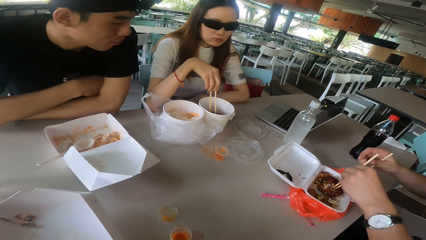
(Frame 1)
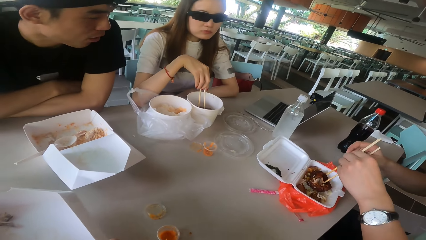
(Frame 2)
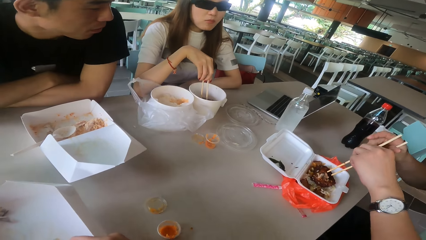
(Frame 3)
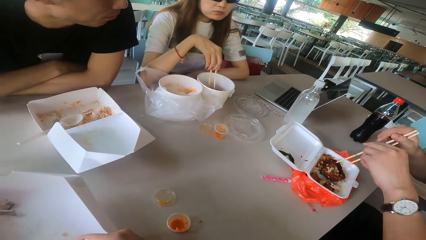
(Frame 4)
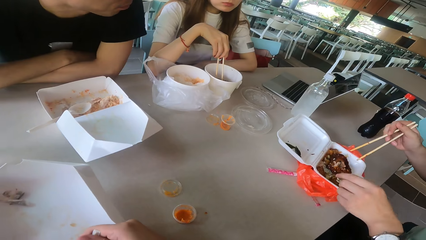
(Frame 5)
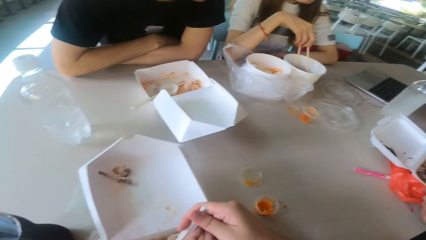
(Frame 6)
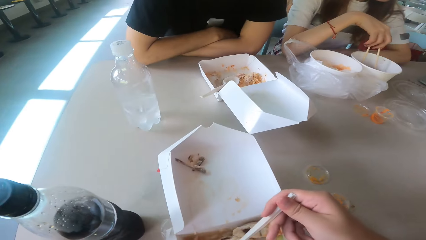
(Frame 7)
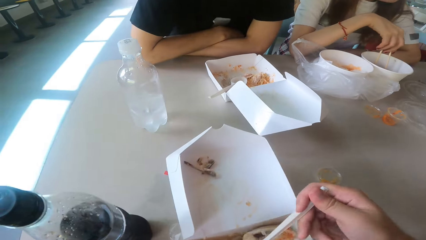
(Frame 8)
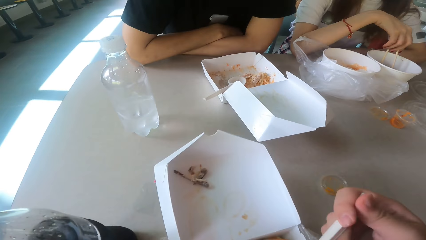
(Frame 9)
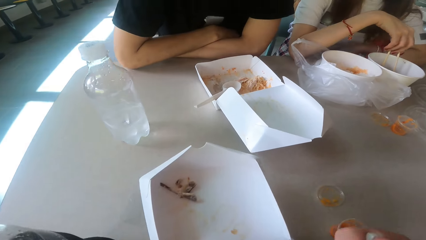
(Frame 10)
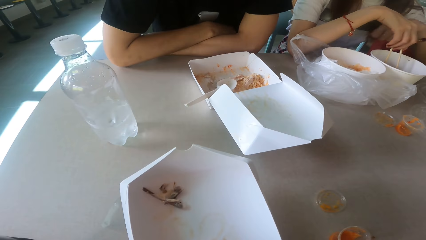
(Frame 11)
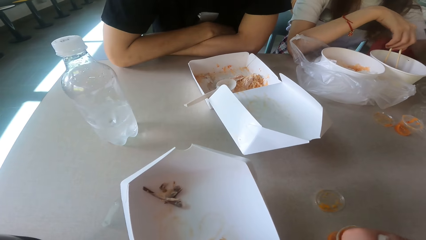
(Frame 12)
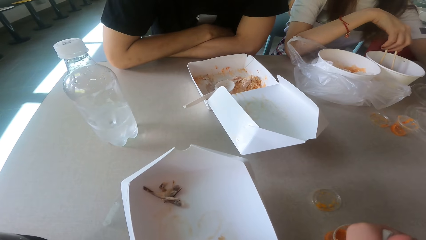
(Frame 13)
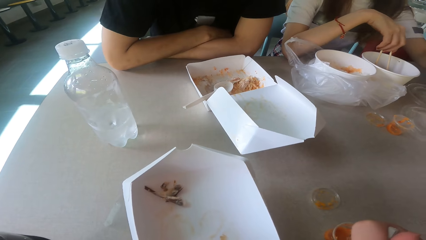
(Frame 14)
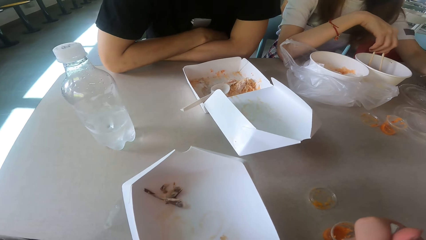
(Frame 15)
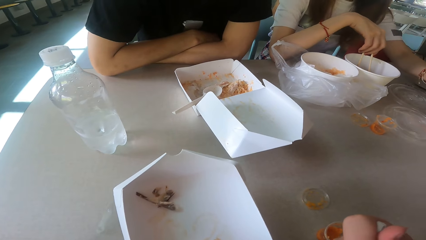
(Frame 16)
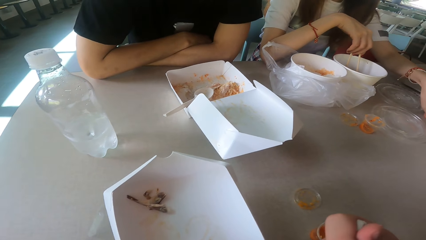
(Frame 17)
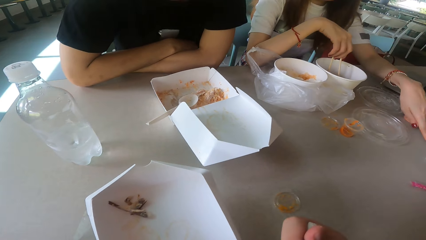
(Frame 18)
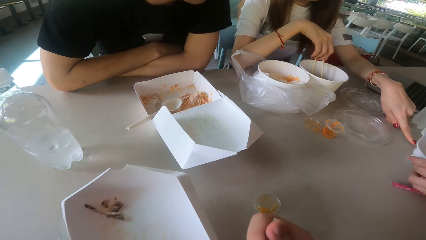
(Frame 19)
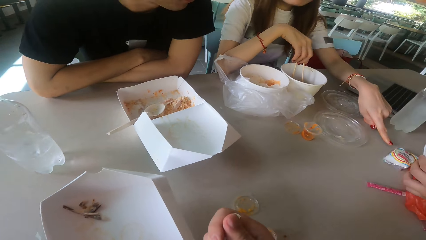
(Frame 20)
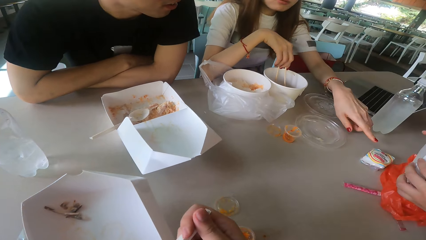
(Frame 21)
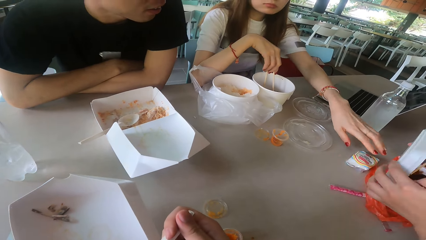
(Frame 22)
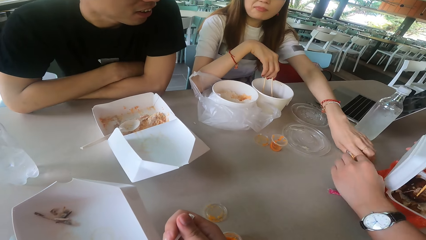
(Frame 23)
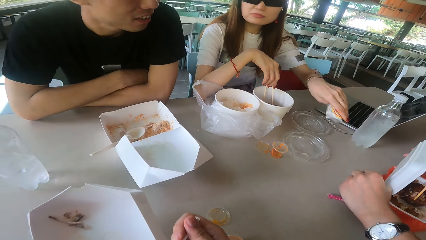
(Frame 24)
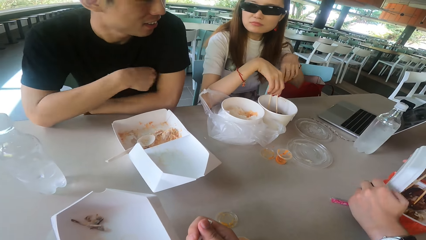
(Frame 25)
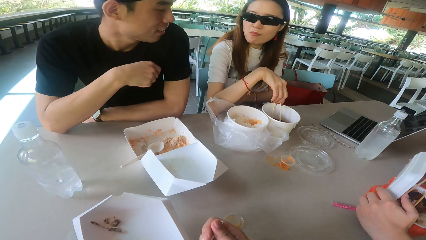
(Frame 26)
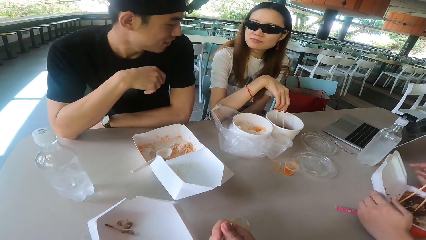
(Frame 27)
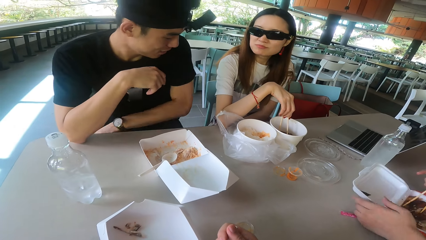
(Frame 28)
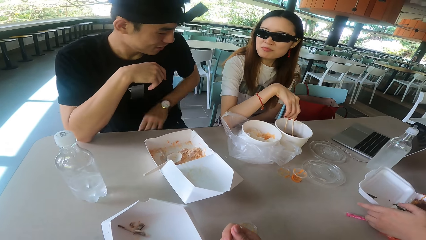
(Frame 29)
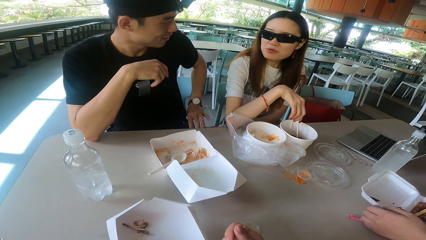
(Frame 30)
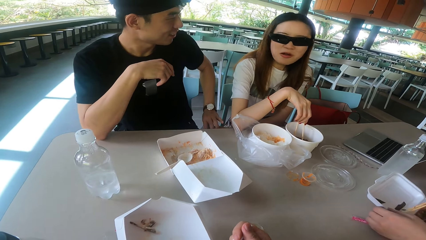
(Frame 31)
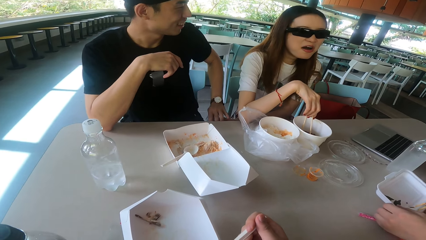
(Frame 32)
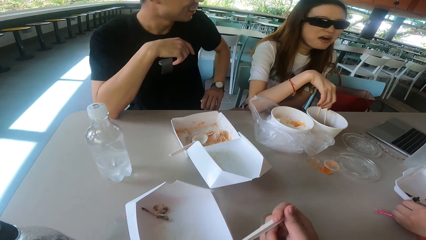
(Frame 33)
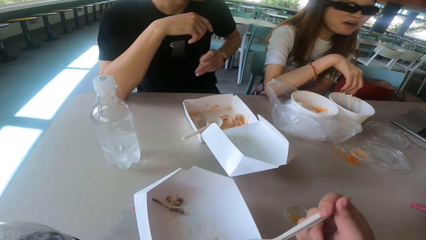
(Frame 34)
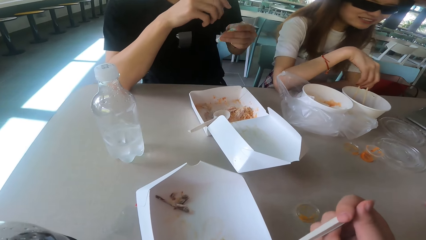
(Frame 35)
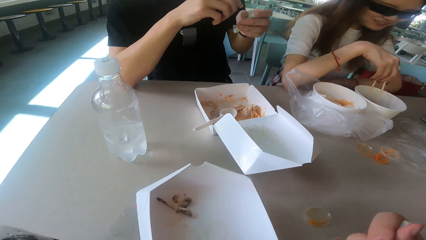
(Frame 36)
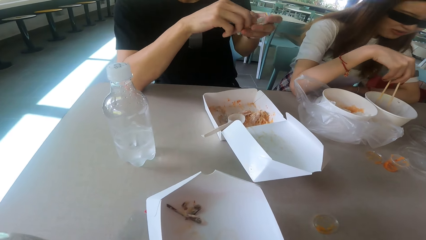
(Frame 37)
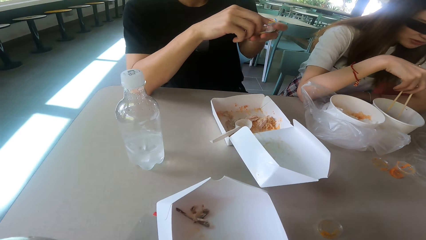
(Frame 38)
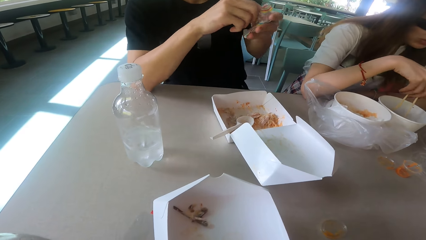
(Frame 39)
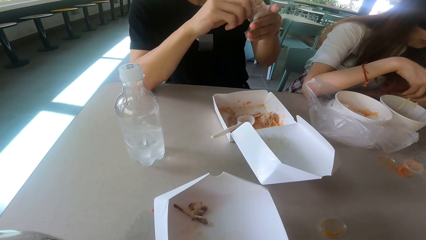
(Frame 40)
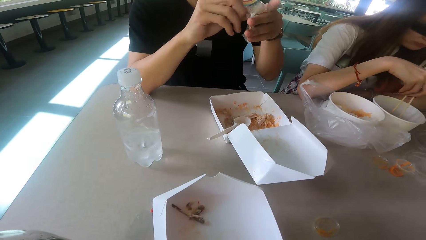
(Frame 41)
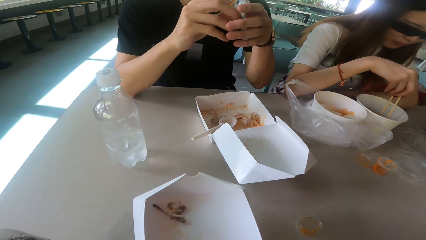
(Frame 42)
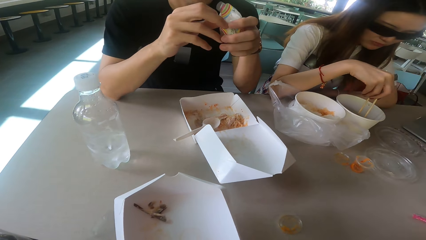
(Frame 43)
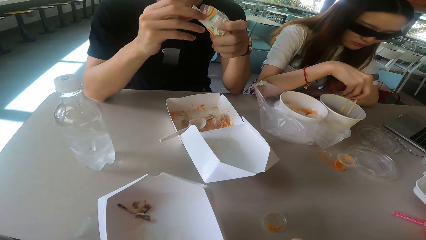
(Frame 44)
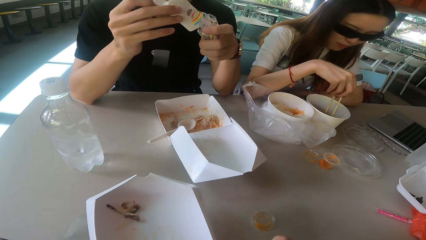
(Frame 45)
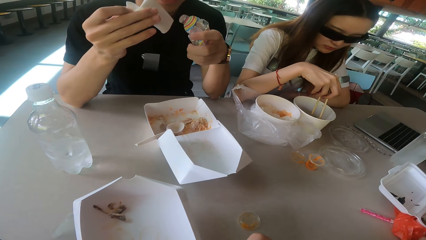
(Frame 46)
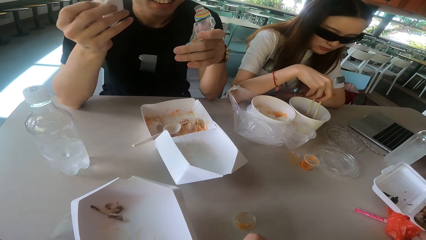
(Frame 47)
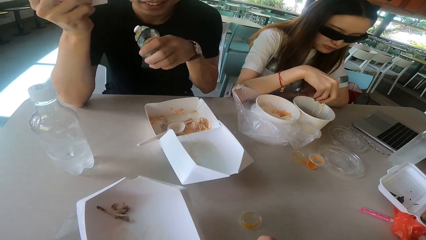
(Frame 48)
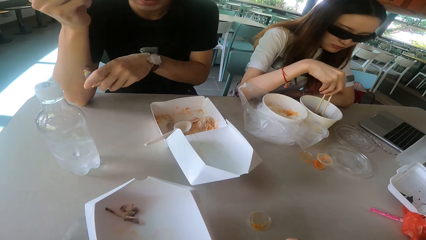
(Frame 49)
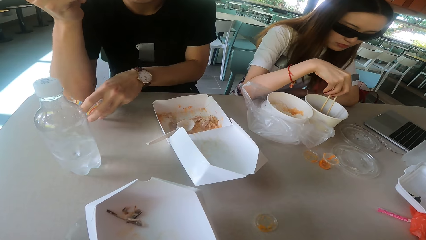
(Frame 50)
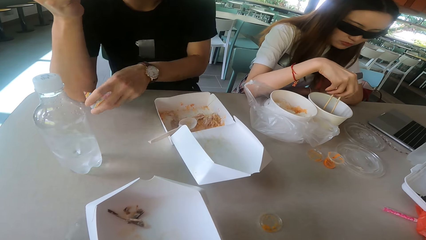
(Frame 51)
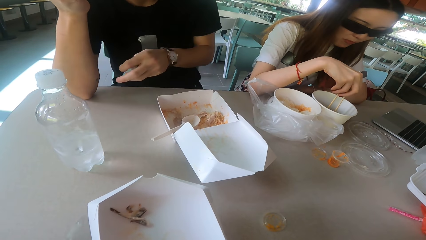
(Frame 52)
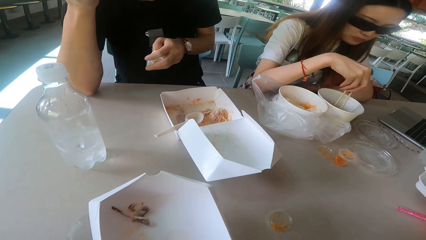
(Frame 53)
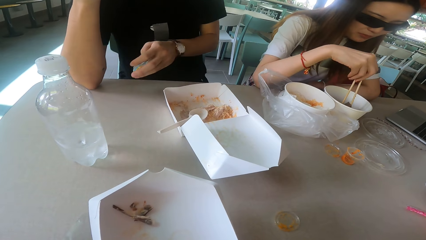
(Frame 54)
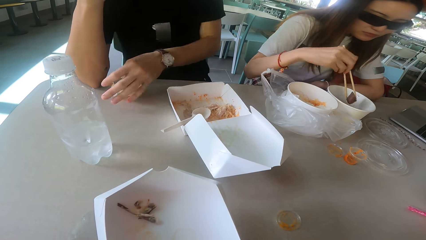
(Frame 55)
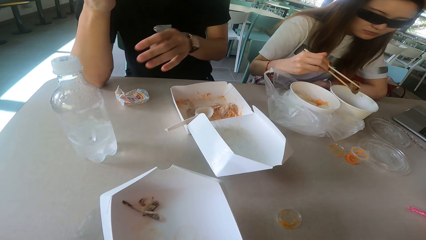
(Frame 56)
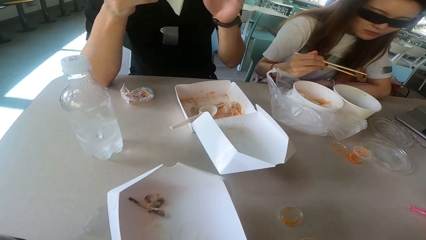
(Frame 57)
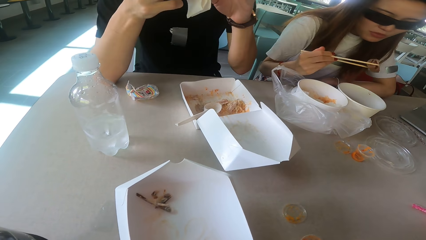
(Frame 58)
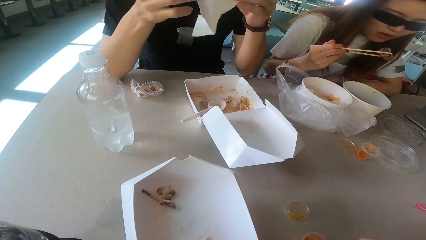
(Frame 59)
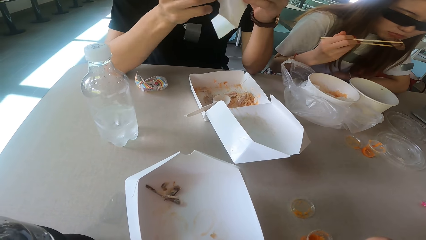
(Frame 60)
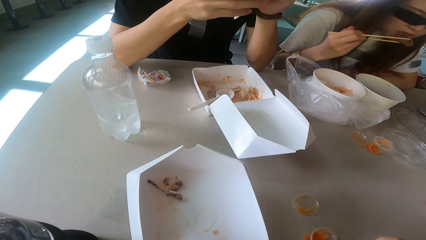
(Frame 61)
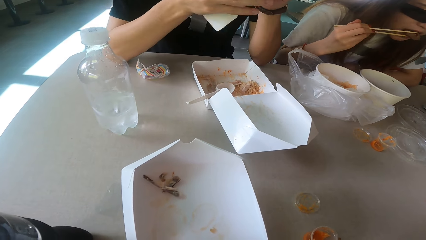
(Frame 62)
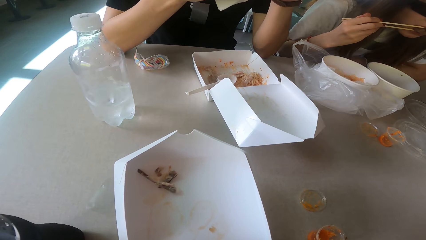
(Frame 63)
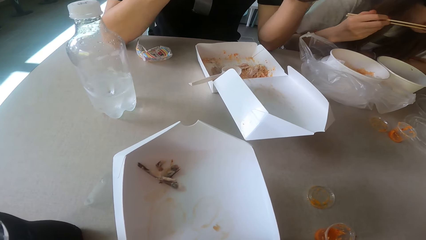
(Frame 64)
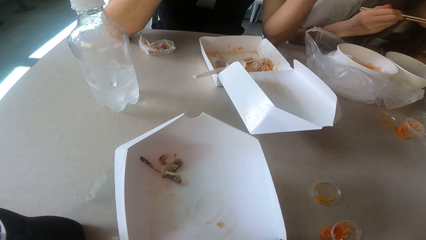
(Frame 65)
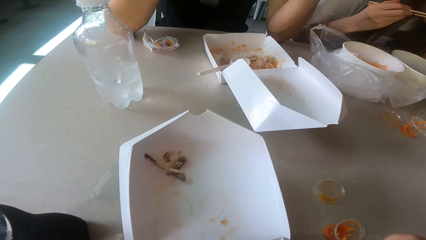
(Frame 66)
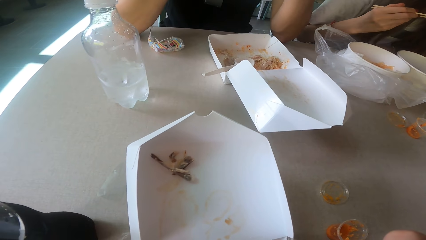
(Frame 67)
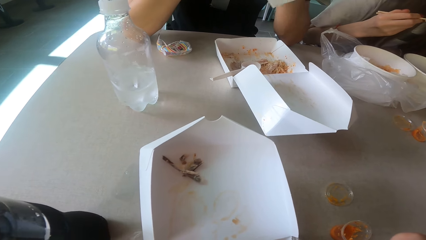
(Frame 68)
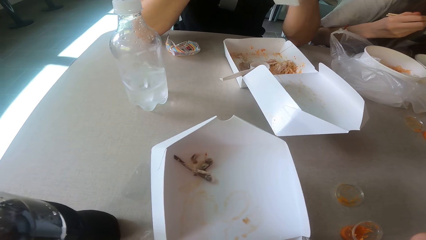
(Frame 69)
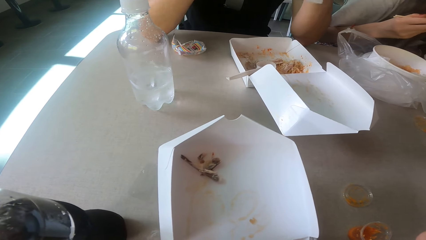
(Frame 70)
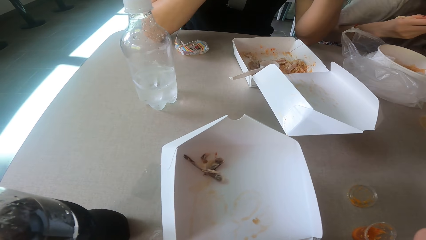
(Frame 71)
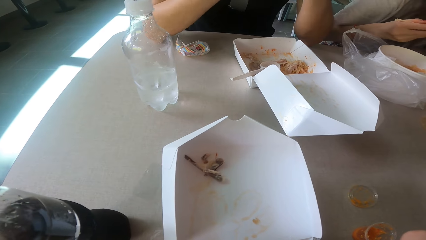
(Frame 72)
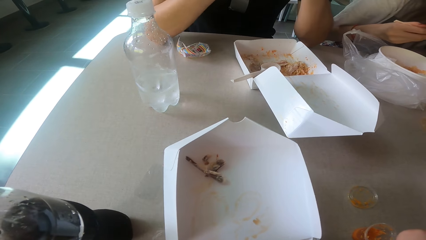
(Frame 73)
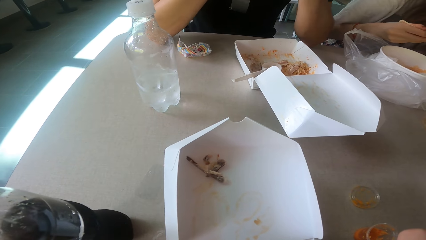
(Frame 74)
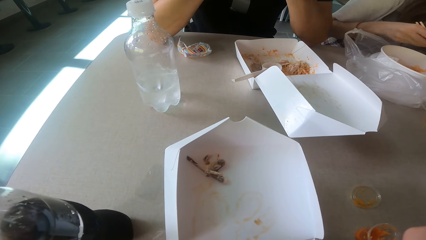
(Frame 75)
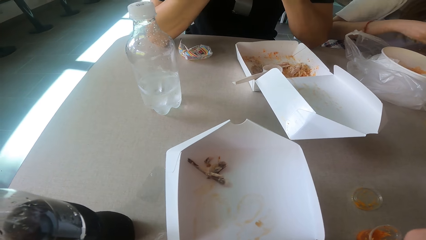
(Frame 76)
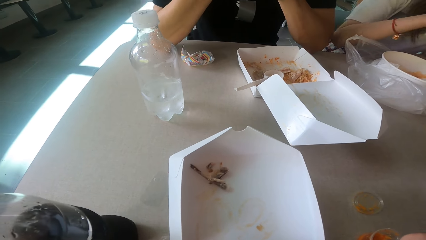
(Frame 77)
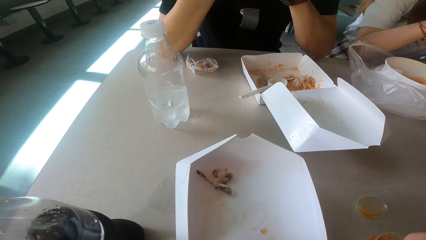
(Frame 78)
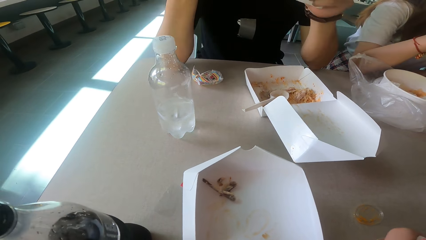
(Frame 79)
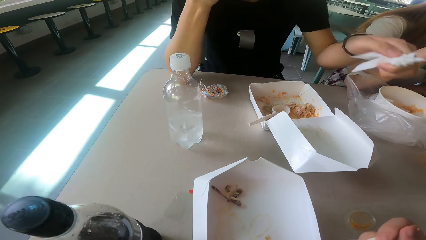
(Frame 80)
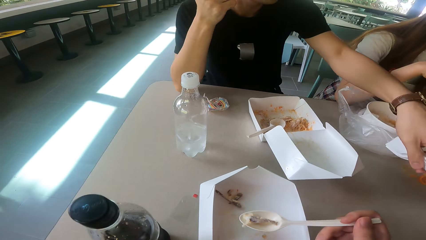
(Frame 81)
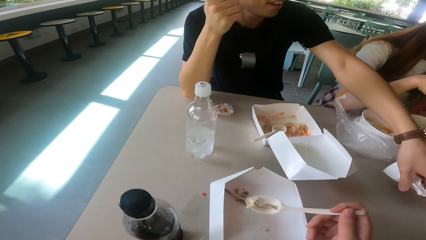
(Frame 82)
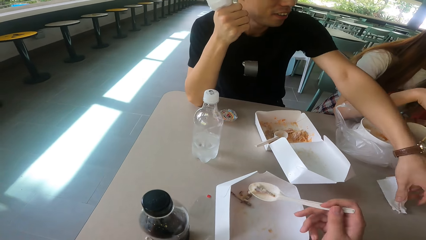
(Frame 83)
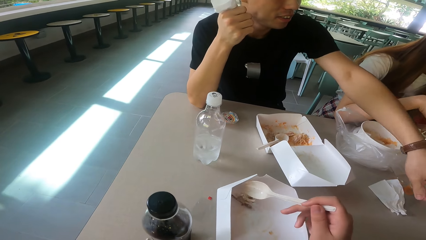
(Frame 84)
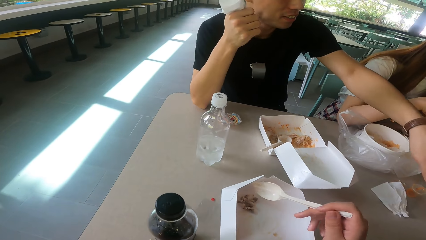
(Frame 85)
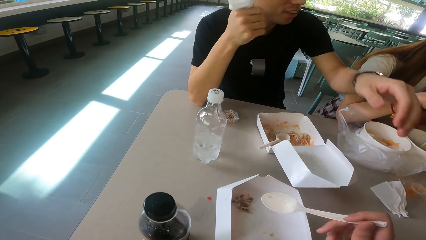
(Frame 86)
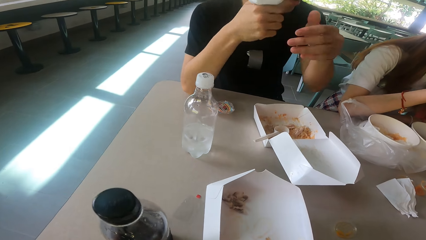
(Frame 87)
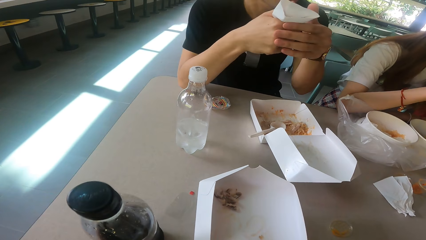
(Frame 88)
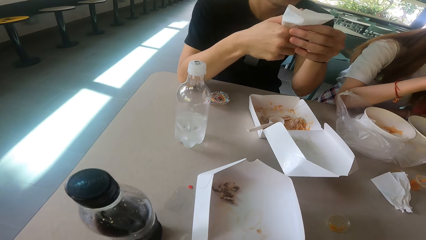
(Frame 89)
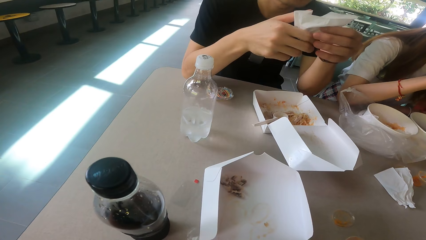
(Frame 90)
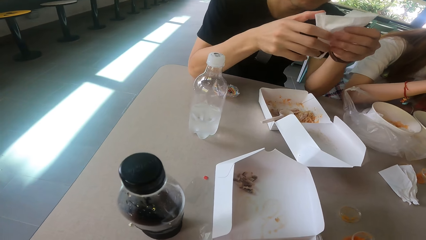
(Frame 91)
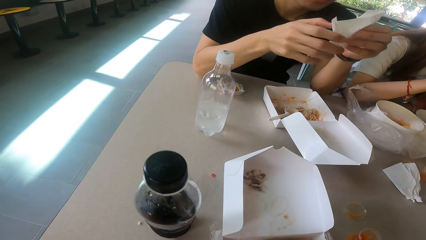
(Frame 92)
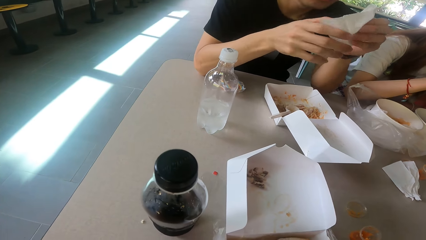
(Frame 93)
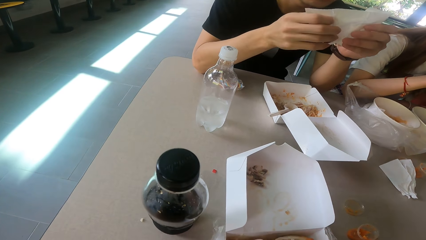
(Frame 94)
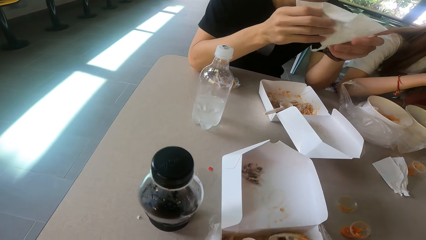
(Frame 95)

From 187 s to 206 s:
The camera wearer eats the food with a spoon. A woman picks up the serviette and hides the serviette. A man picks up the serviette. The man removes the serviette from the sachet, drops the paper, and wipes the hand with the serviette. The woman eats the food. The man drops the serviette. The camera wearer drops the bones.
